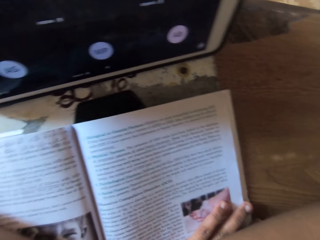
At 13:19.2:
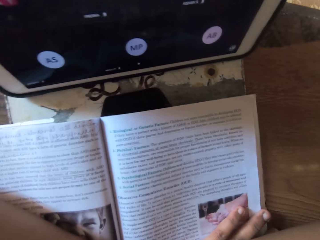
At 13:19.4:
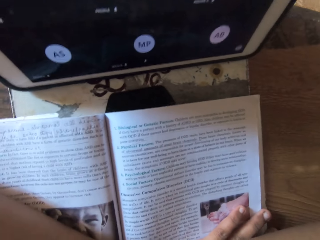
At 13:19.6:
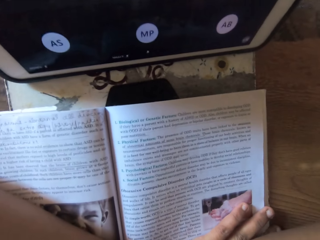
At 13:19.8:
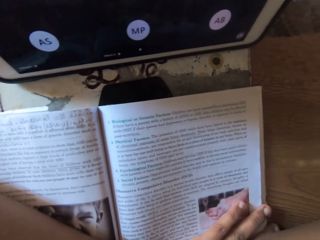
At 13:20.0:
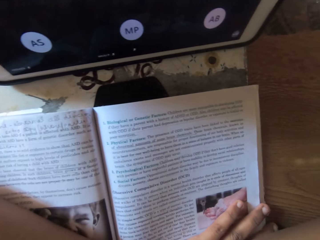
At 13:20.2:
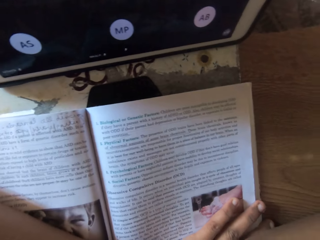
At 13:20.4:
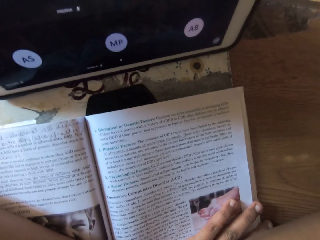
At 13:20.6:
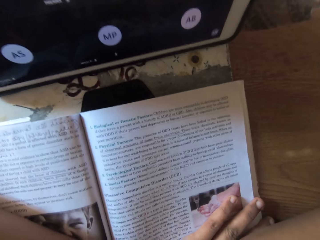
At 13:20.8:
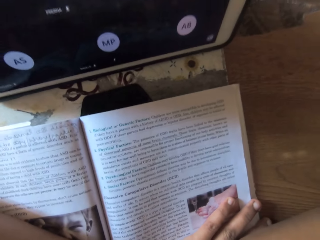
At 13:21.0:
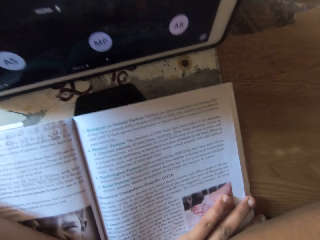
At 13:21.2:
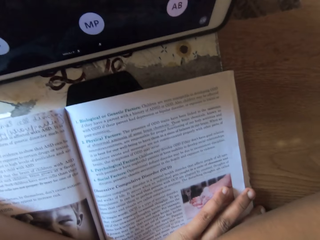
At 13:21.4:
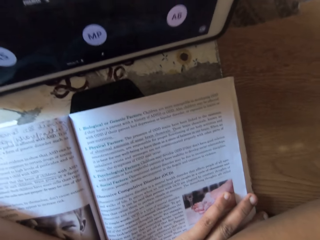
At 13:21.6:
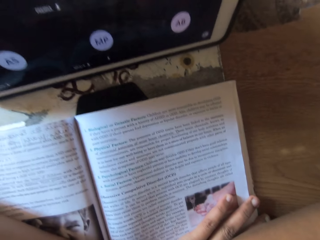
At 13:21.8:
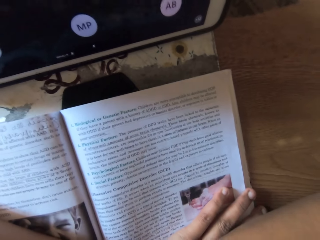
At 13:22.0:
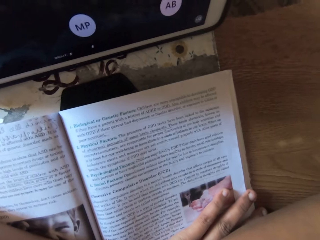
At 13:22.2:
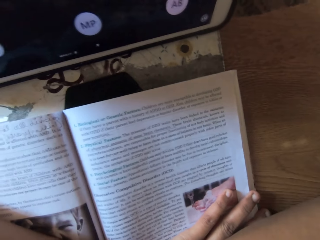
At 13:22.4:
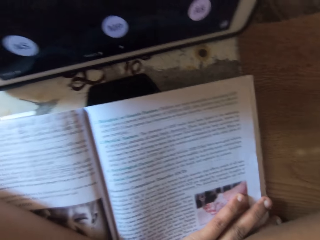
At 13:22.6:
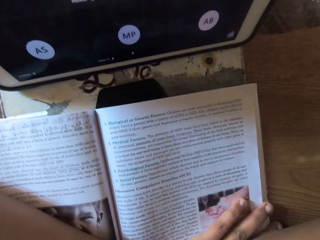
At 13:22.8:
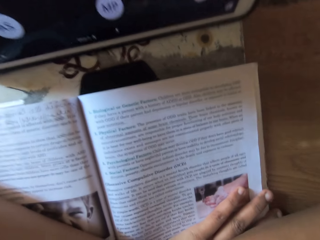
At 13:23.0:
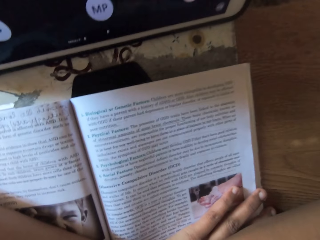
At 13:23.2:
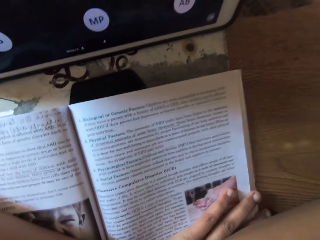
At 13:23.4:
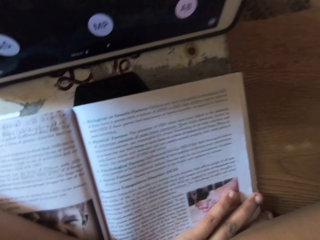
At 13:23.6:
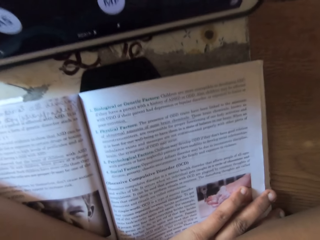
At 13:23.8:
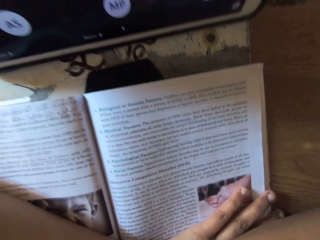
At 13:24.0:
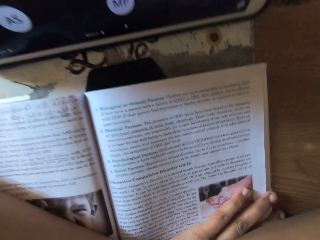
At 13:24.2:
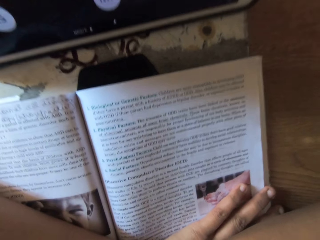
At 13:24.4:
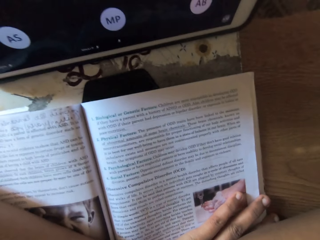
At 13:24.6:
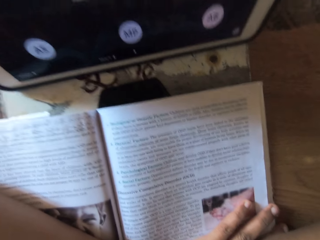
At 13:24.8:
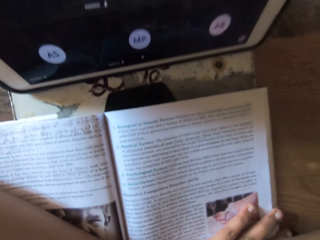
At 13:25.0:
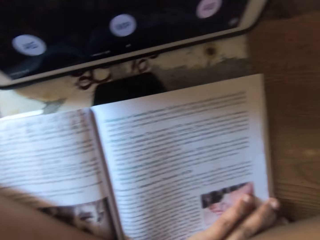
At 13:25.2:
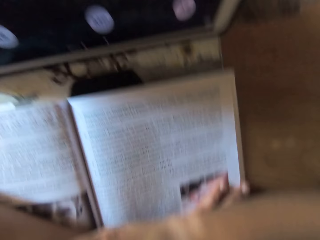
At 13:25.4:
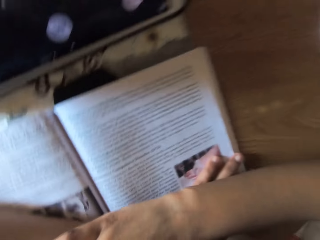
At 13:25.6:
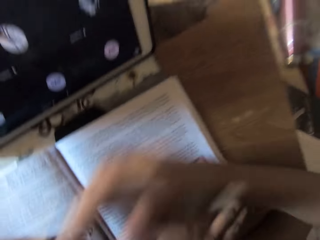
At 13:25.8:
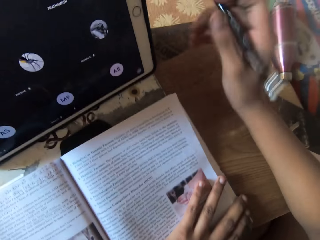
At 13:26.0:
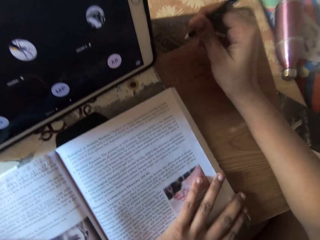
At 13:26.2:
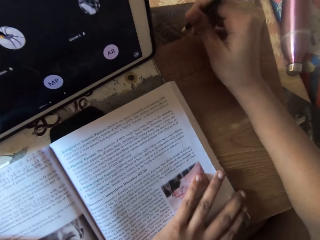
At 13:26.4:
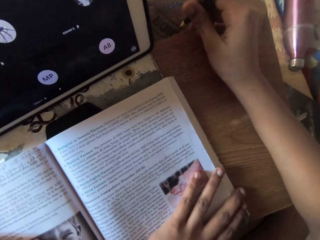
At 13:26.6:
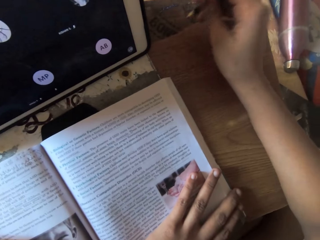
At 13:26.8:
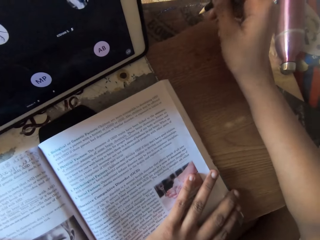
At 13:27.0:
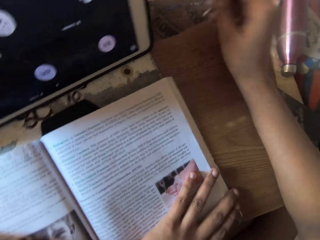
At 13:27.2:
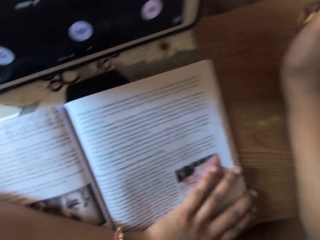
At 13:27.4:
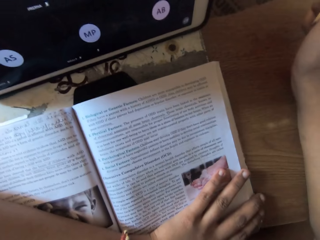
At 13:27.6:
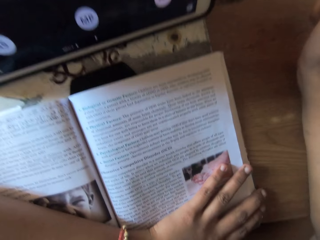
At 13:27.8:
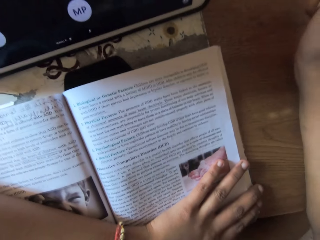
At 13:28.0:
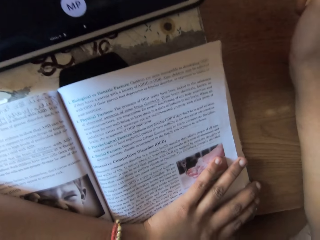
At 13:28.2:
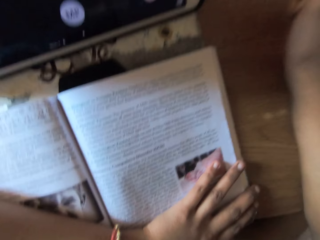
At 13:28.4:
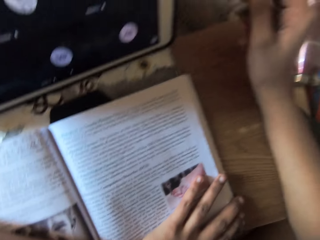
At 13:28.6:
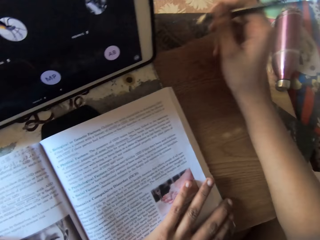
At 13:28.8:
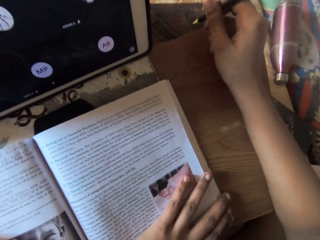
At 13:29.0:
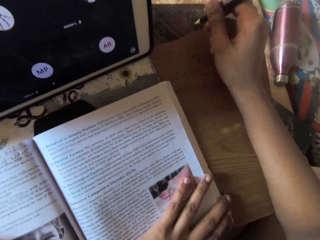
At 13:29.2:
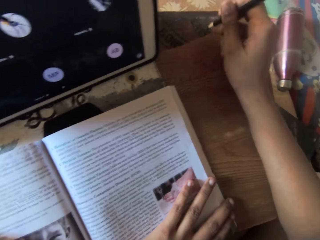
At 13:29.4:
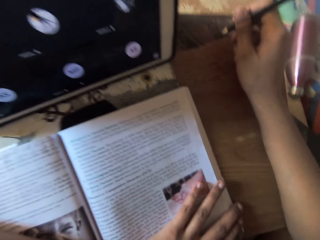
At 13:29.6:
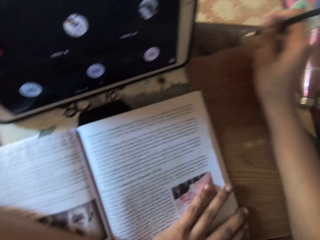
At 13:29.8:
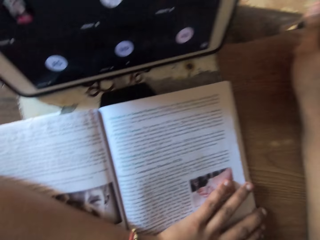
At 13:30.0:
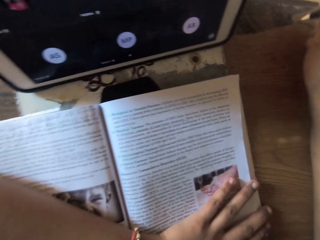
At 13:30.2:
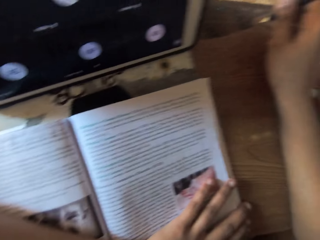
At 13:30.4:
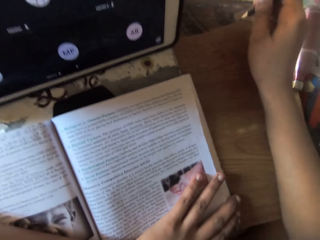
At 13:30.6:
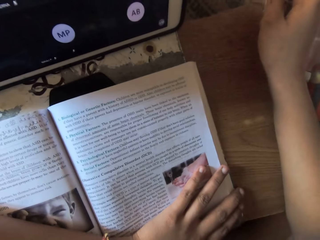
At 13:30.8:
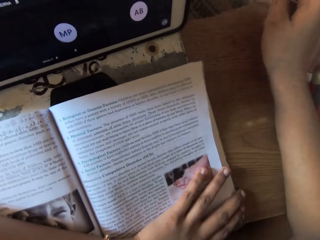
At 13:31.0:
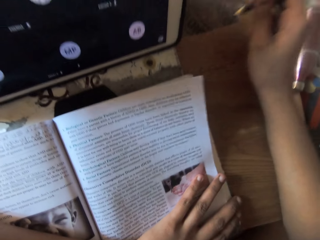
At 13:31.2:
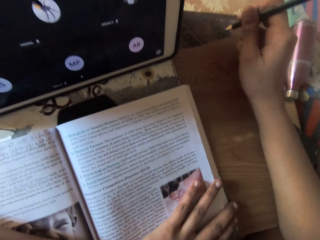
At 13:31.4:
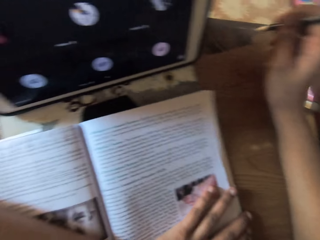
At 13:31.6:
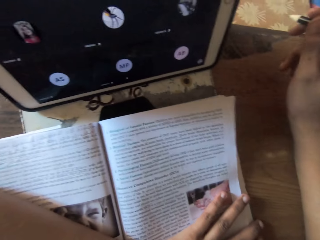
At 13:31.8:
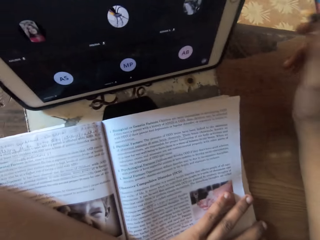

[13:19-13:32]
The camera wearer stares at the book. She removes her right hand from the book on the table. She taps the table with the pencil in her right hand. She taps the table again.

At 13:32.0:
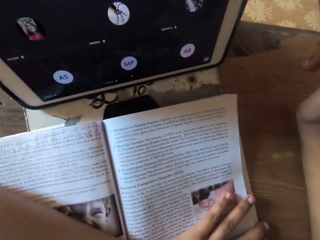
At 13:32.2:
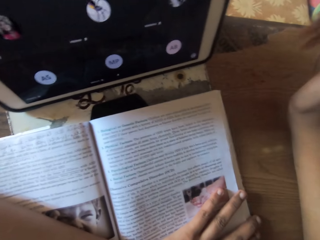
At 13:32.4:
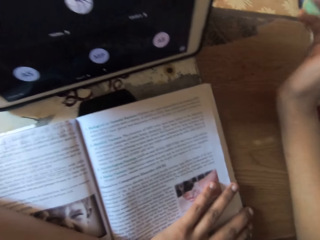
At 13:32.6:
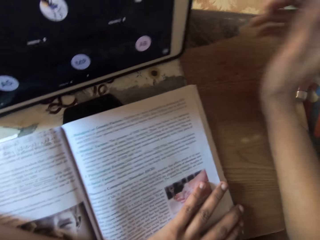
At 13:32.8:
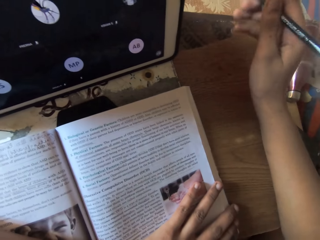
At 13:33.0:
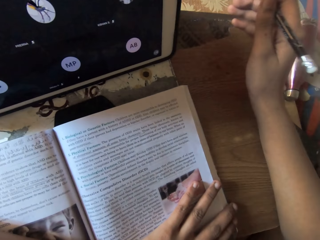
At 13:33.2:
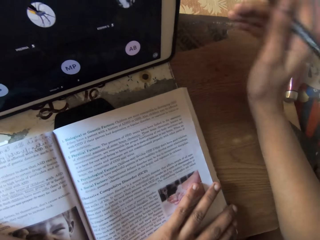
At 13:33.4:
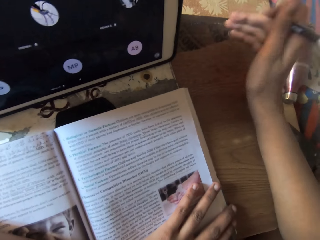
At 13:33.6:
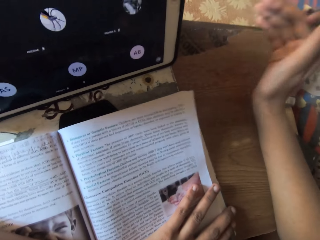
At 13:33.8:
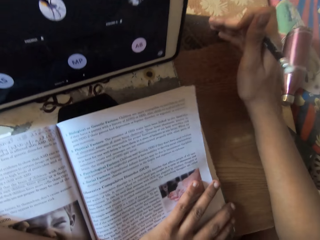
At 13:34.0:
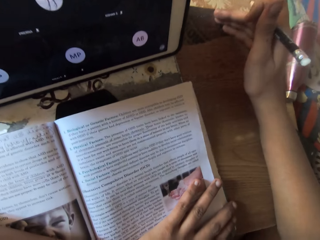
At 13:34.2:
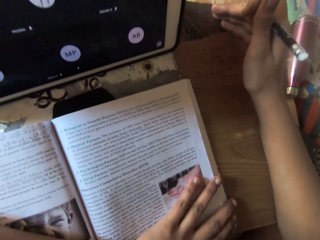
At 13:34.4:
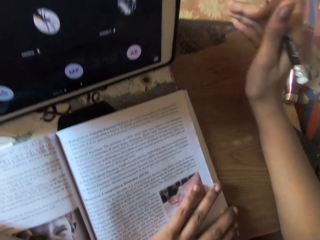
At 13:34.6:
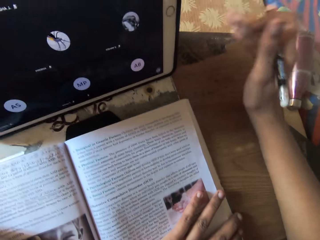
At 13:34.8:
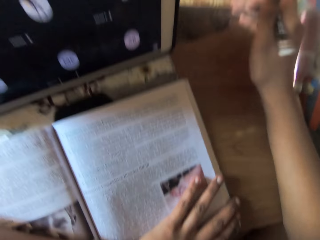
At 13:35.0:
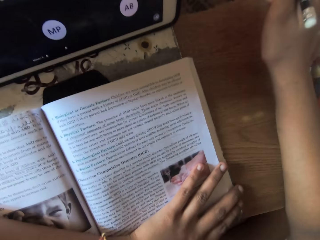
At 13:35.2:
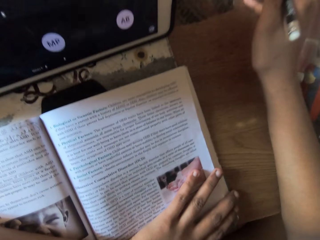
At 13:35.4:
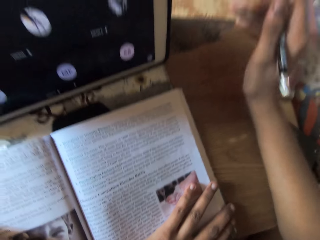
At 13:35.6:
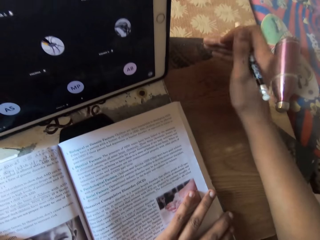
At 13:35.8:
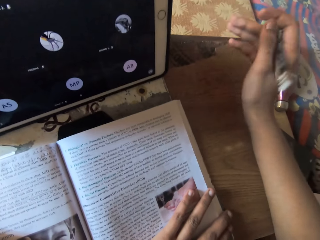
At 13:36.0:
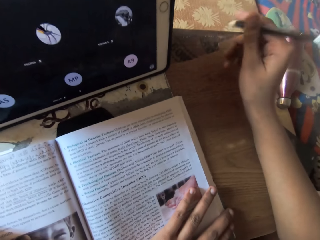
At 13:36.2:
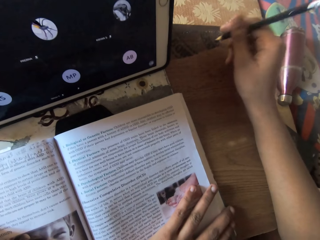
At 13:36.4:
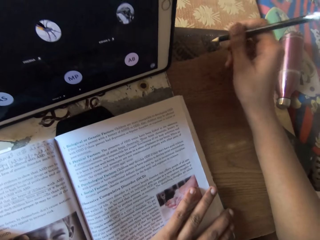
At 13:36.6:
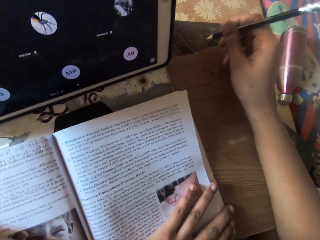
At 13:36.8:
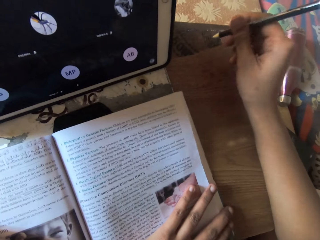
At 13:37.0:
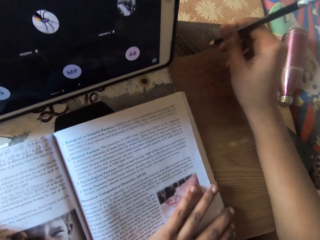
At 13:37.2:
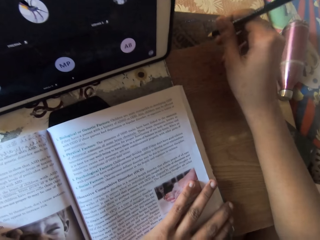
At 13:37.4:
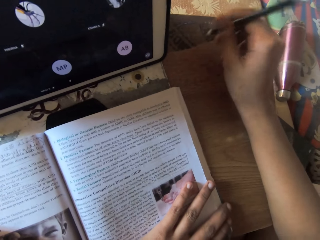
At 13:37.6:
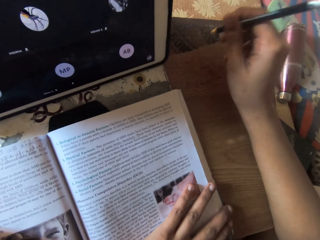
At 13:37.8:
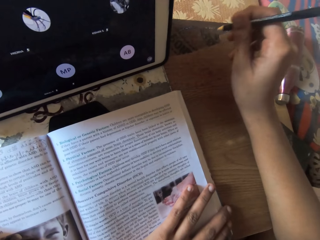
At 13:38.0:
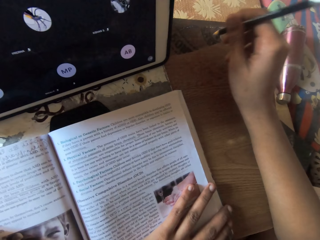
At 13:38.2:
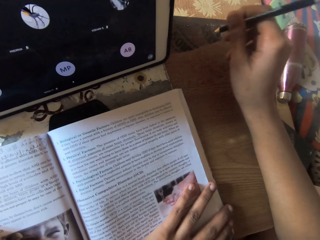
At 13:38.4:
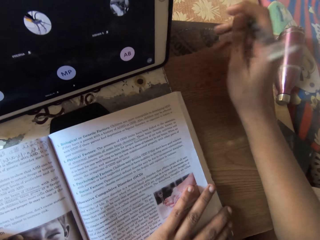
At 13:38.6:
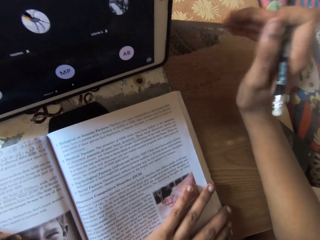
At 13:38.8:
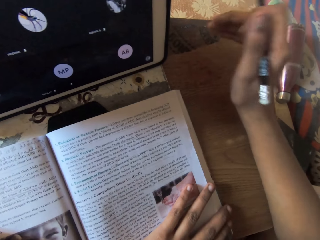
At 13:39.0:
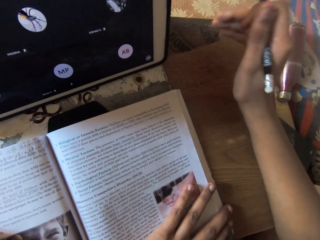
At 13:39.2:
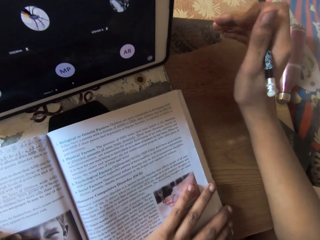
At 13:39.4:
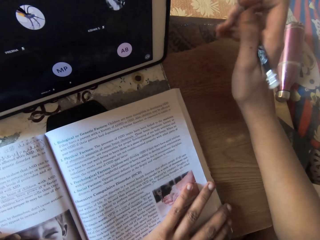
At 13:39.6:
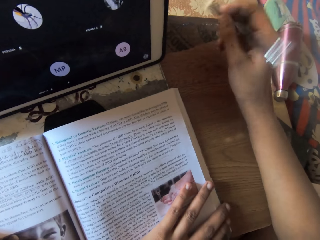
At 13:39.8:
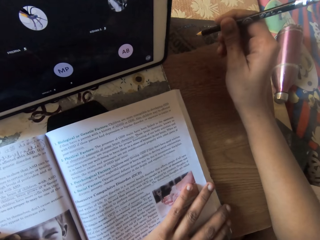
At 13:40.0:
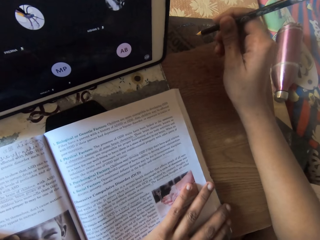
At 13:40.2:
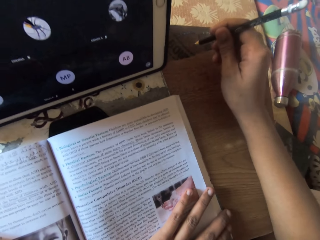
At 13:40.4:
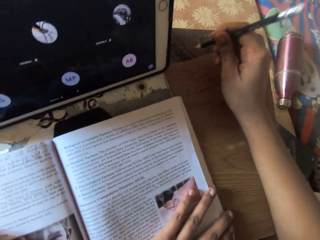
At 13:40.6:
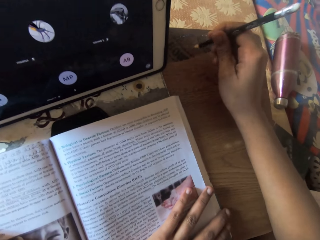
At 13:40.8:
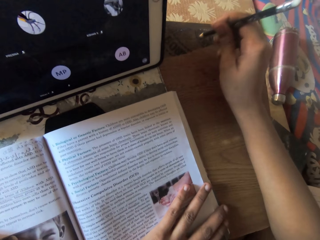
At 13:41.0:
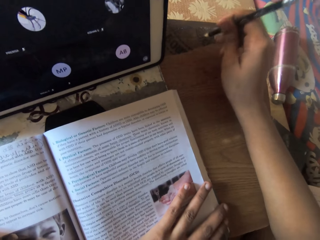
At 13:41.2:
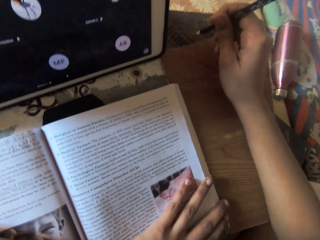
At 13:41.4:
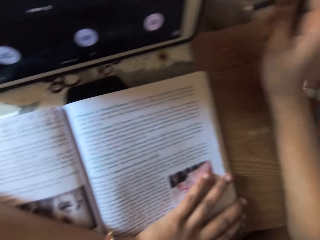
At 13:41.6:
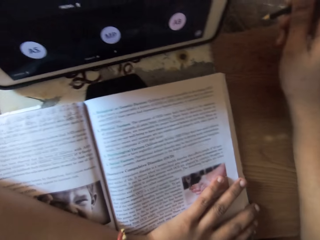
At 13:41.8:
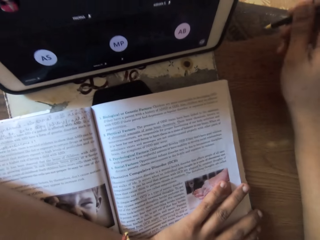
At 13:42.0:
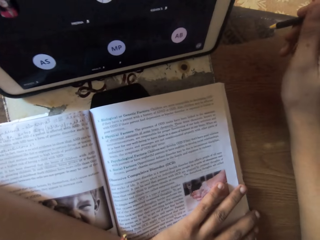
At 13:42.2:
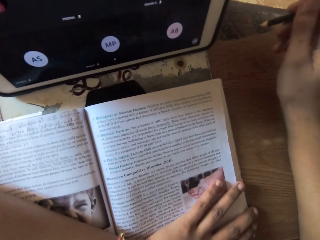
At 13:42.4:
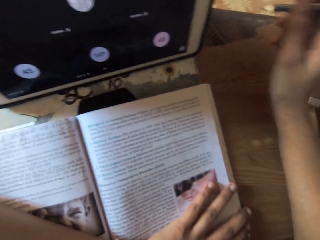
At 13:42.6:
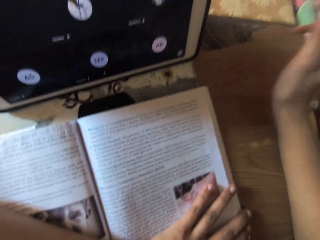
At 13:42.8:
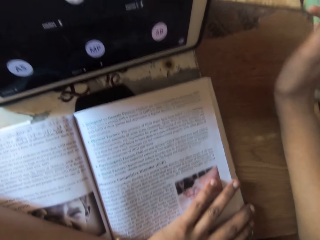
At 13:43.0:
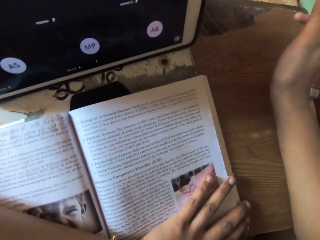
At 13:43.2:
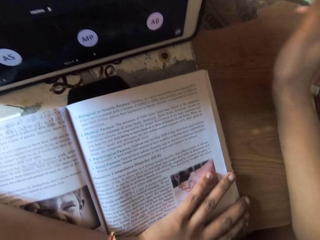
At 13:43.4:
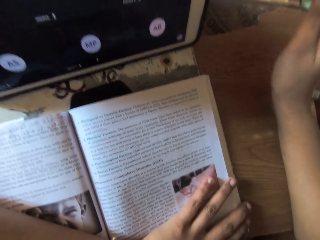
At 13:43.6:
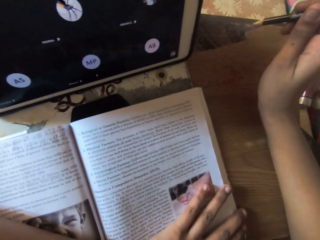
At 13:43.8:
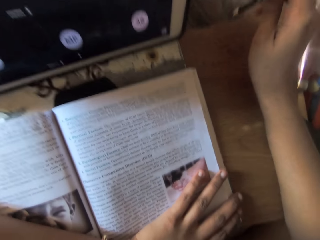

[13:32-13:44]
The camera wearer taps the table with the palm of her right hand. She taps the table with the pencil in her right hand. She taps the table with a palm, scribbles on the table, and taps the table with the pencil.
